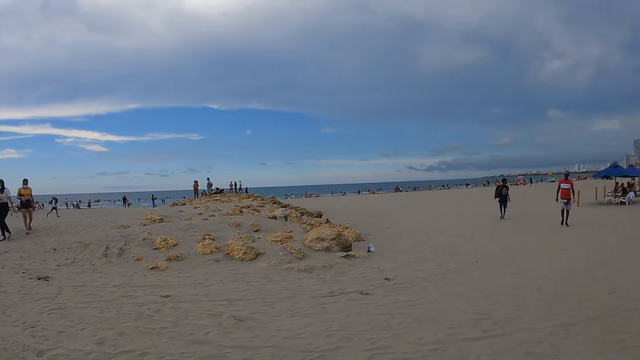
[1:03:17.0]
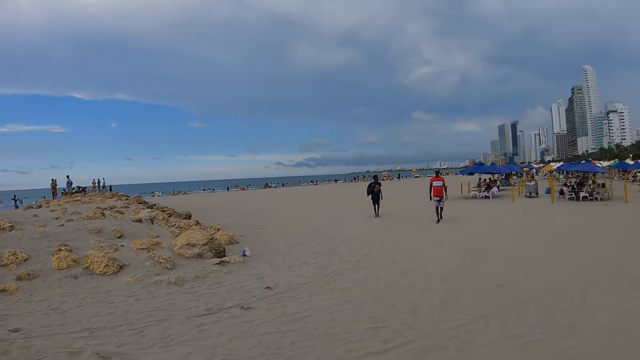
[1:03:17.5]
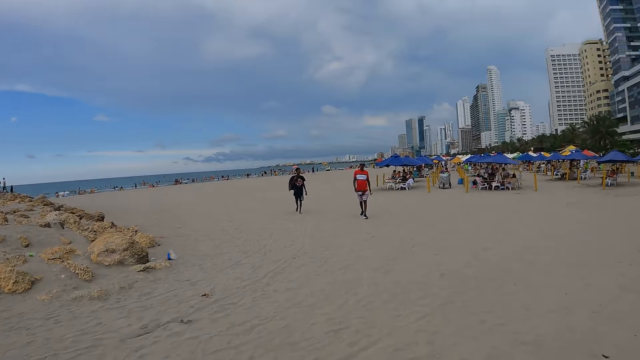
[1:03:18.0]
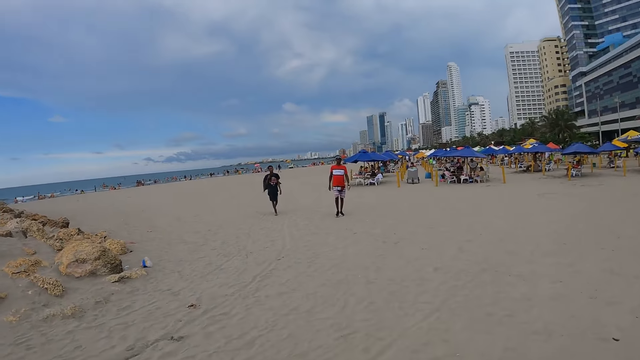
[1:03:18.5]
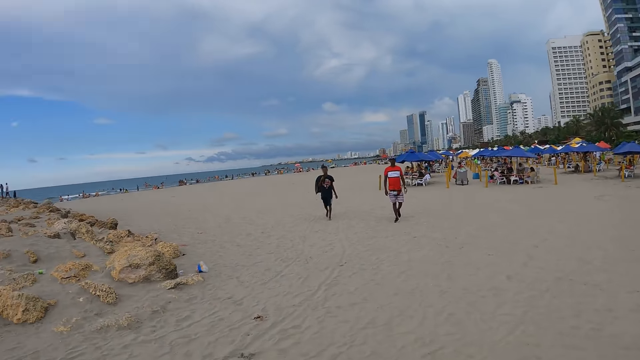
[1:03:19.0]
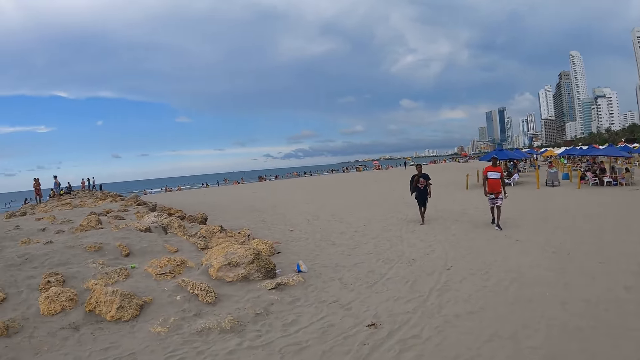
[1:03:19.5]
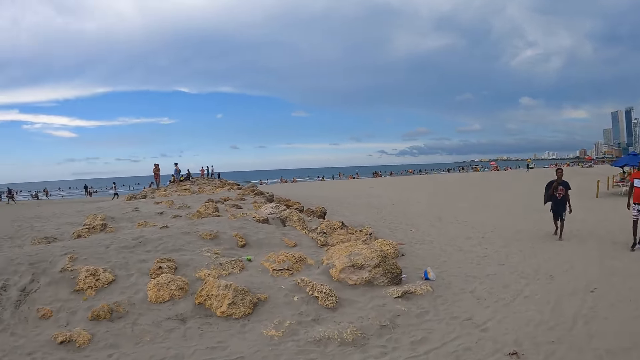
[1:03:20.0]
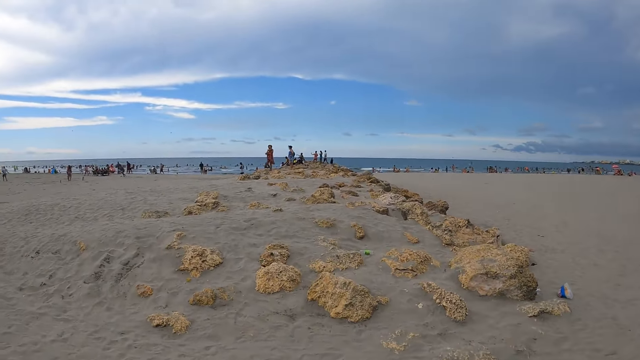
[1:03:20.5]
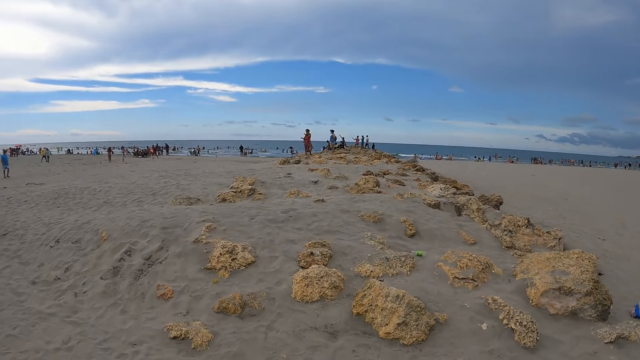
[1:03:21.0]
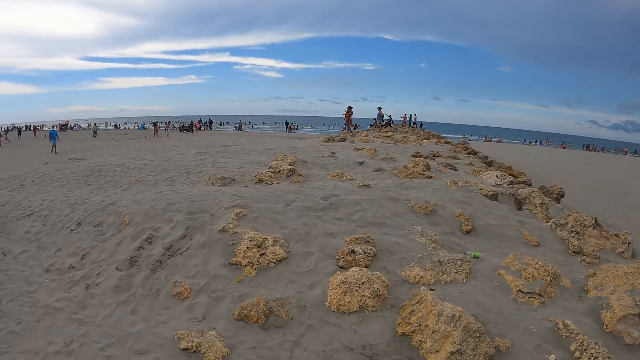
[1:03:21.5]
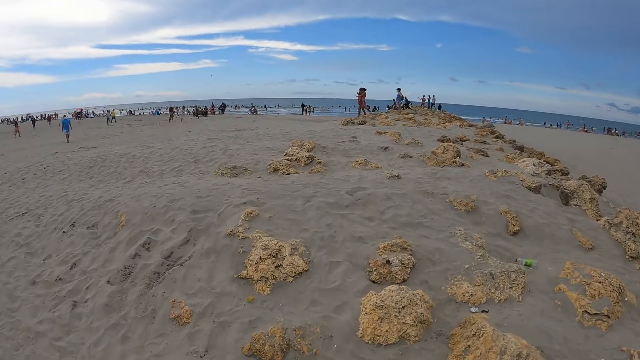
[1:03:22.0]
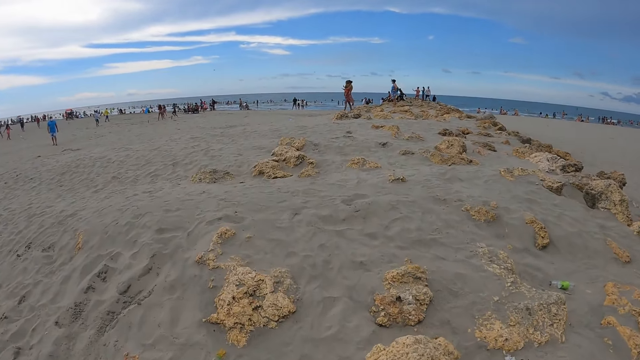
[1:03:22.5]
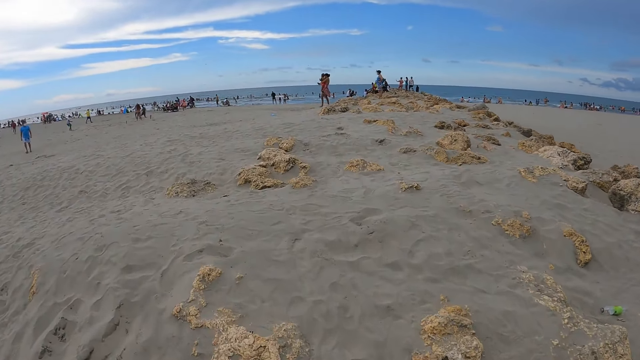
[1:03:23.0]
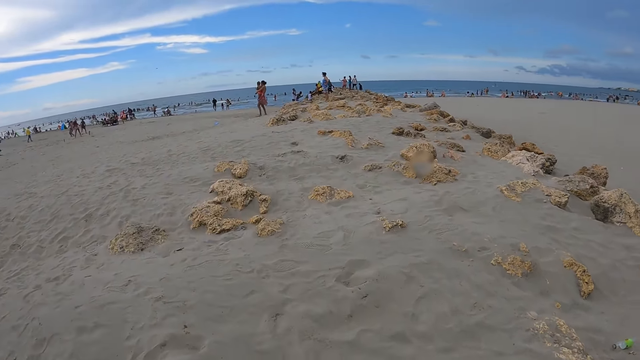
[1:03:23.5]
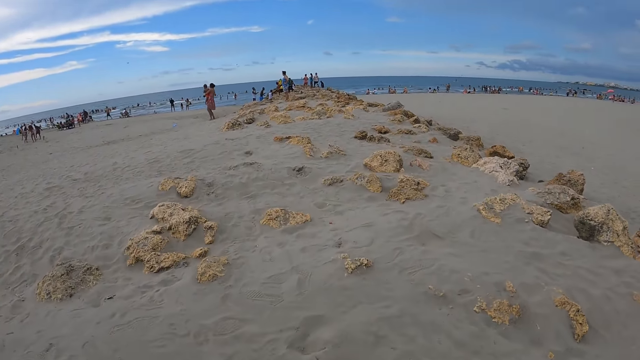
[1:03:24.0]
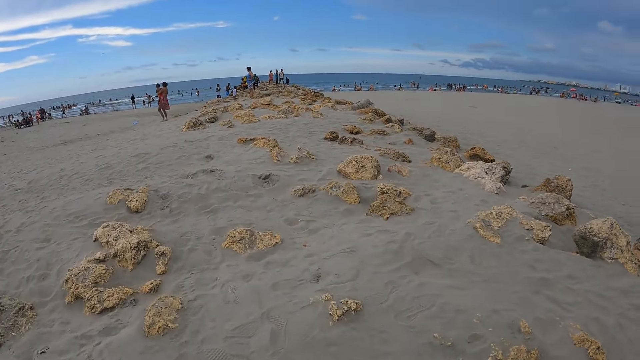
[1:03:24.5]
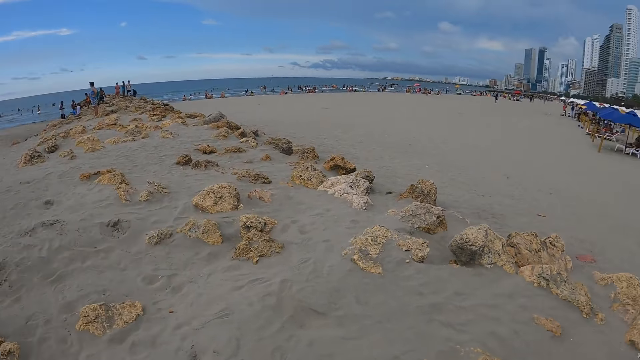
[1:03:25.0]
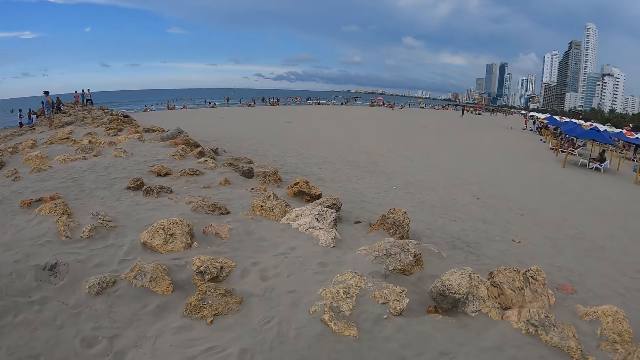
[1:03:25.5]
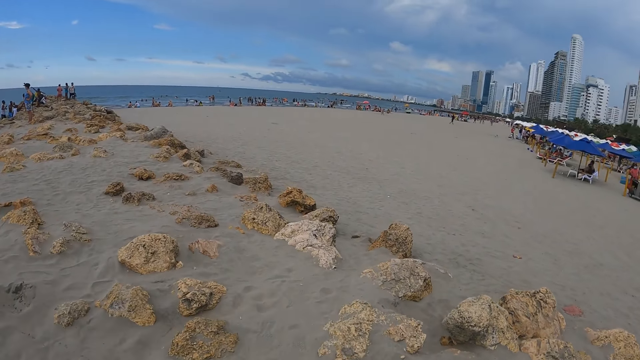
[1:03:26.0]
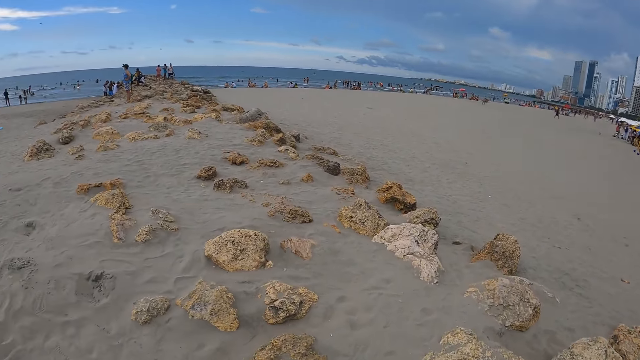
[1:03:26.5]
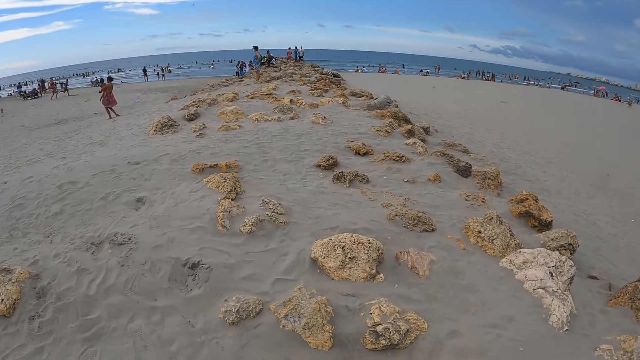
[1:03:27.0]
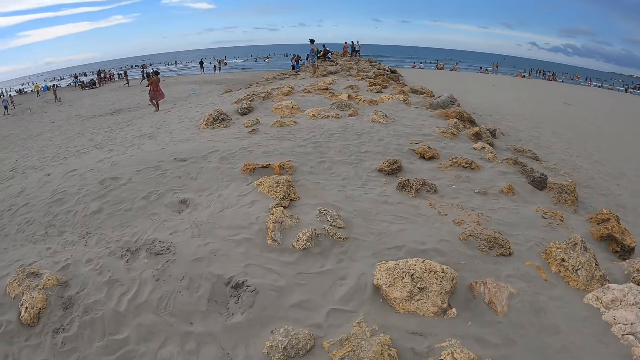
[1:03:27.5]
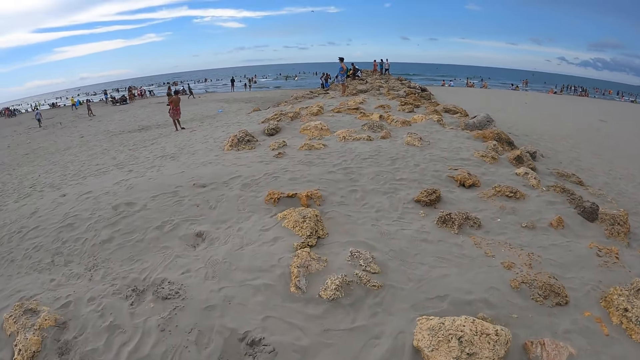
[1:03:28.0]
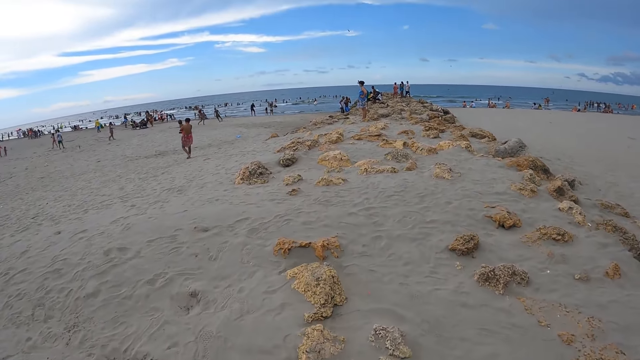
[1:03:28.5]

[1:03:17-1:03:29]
The camera wearer looks around the beach. They walk around the beach. They look around the beach.

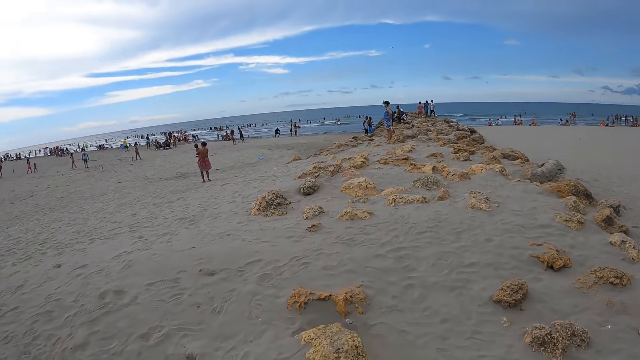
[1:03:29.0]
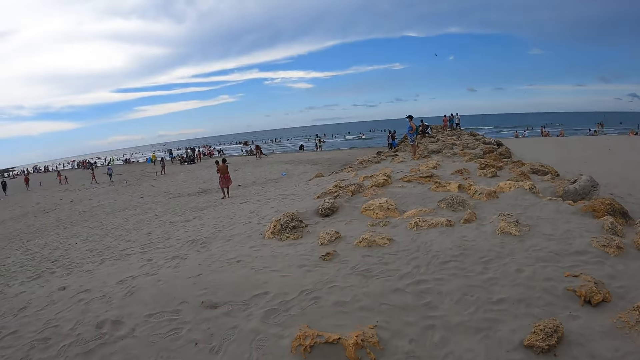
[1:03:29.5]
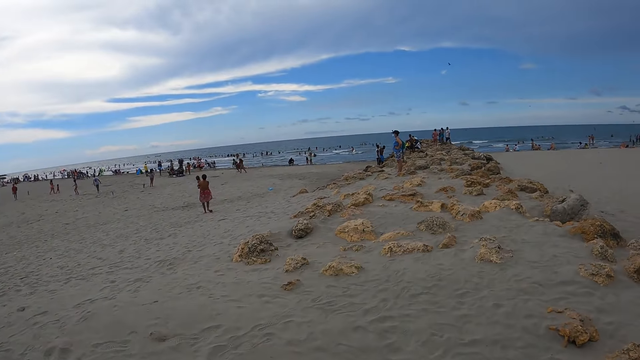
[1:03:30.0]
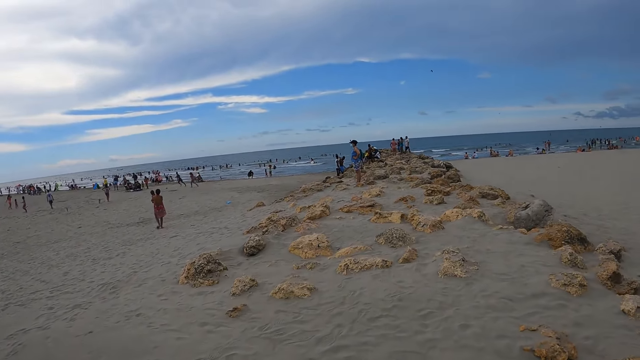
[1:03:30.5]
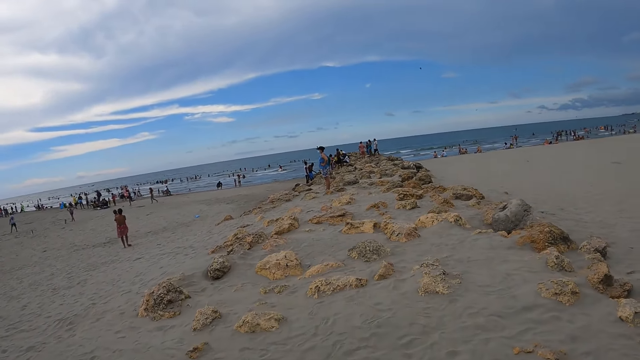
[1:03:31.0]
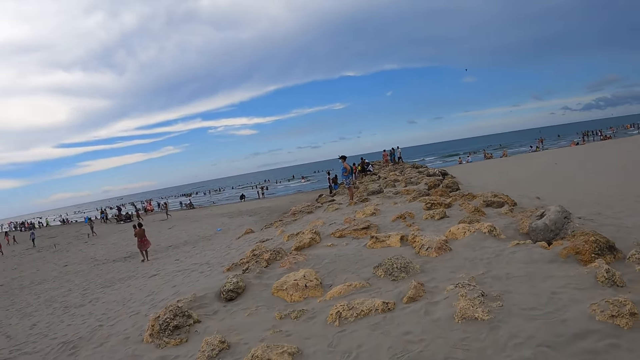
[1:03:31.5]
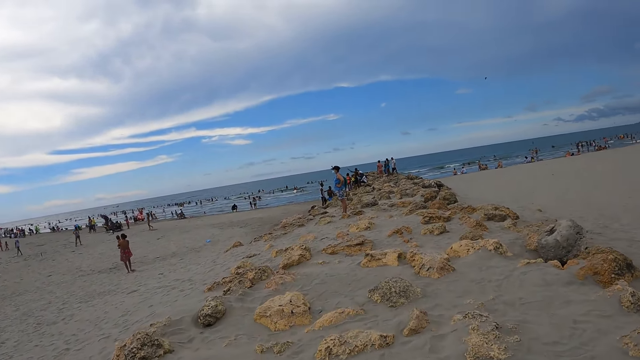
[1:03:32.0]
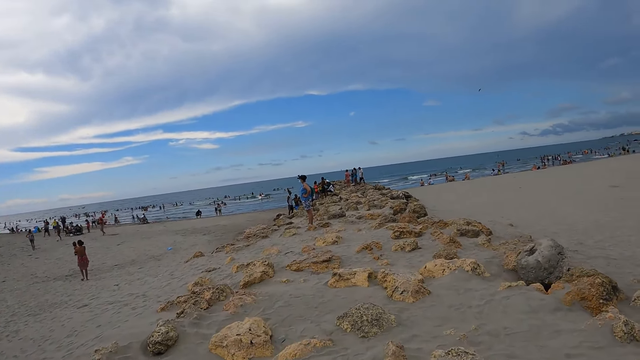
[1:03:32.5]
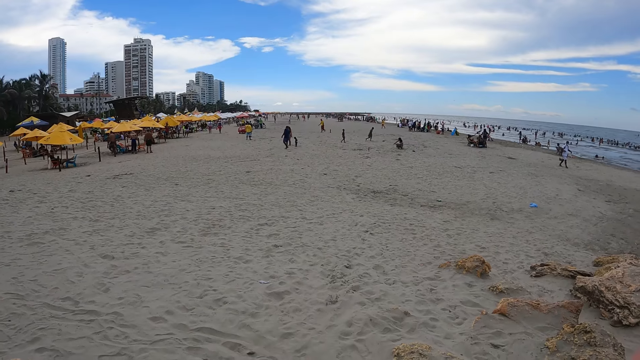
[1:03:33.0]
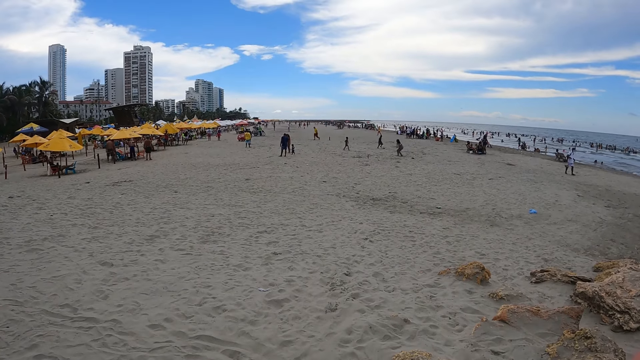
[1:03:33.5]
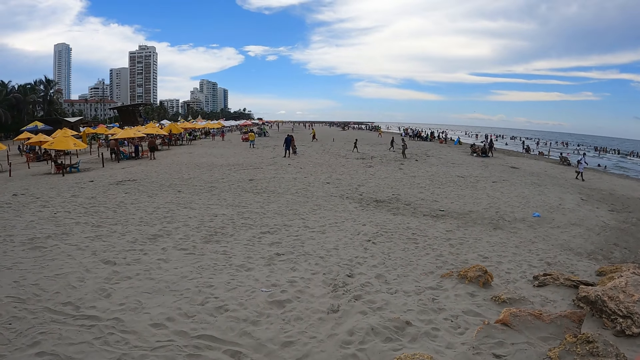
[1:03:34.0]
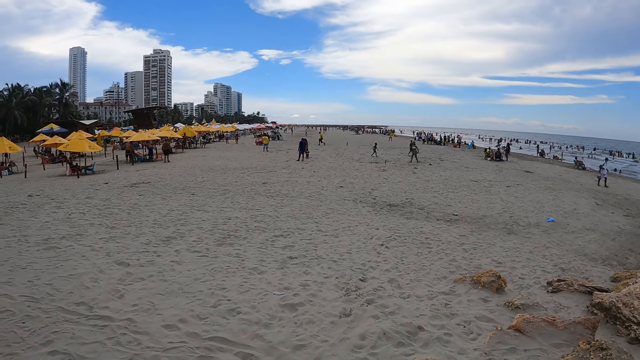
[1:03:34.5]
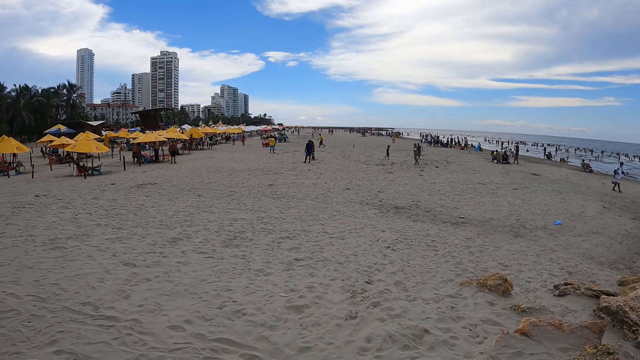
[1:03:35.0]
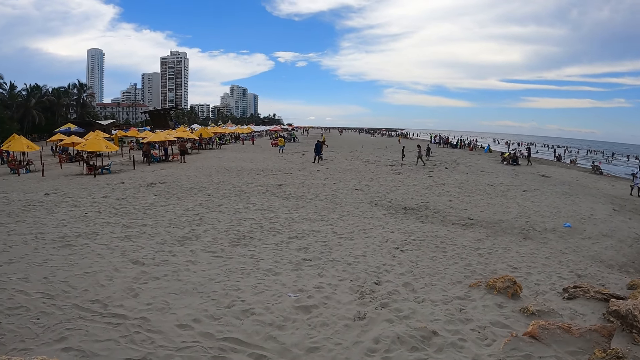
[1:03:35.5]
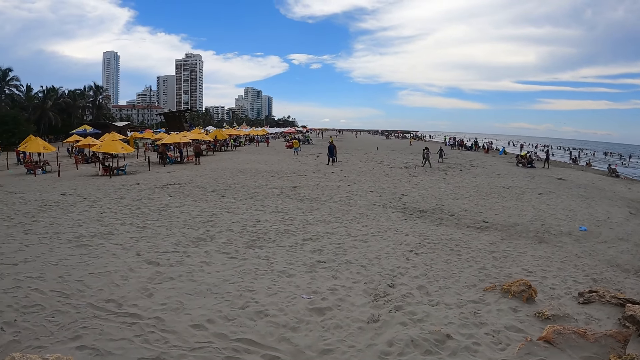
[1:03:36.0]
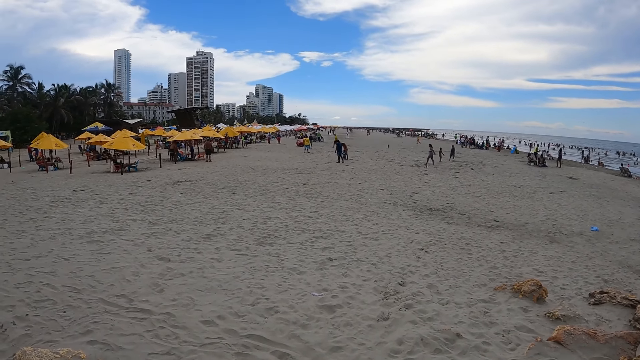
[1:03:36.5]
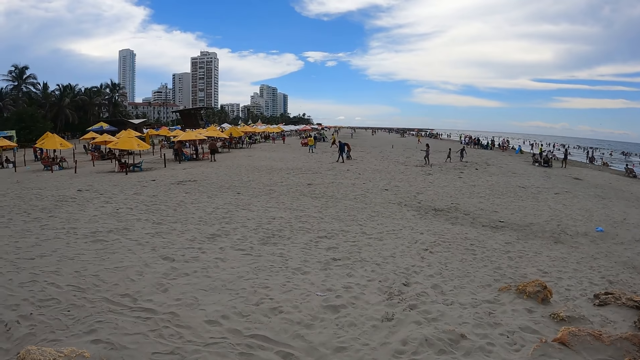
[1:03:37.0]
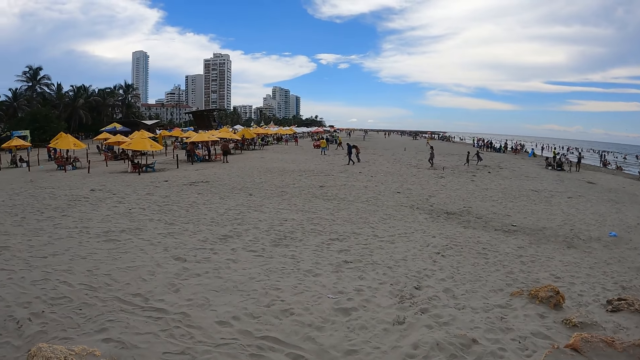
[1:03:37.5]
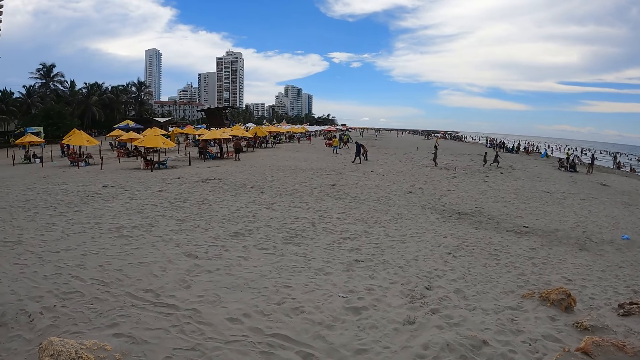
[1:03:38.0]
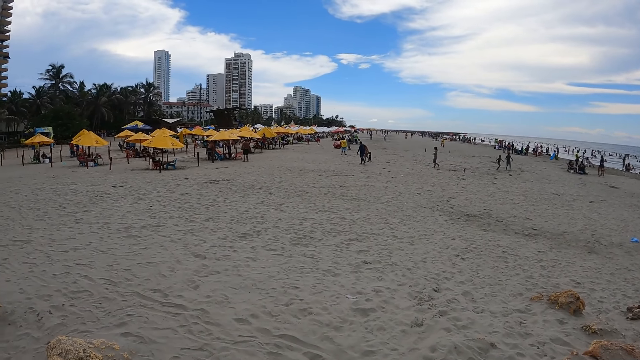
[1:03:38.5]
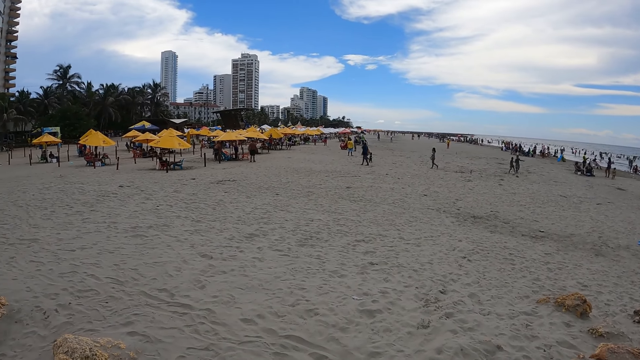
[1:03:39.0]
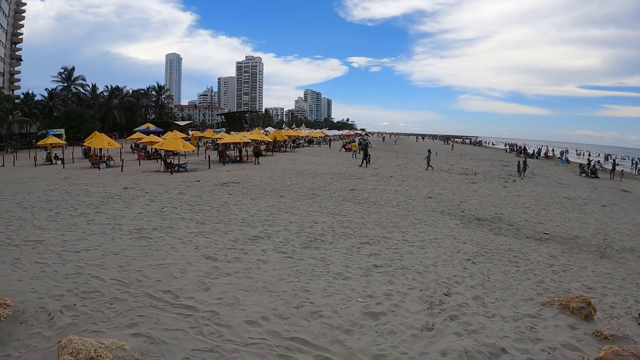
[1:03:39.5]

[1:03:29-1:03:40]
The camera wearer looks around the beach.
